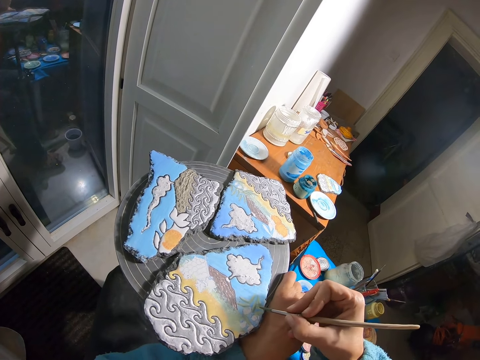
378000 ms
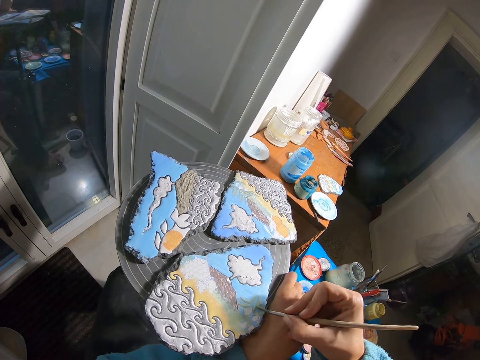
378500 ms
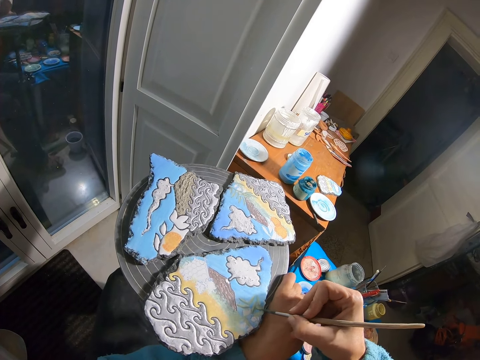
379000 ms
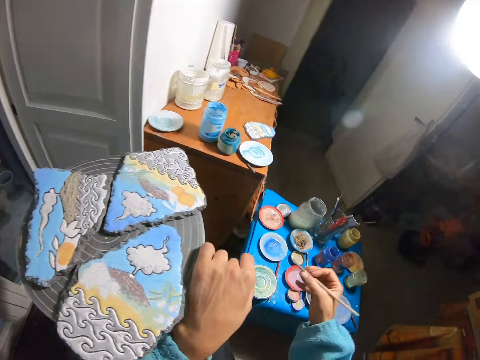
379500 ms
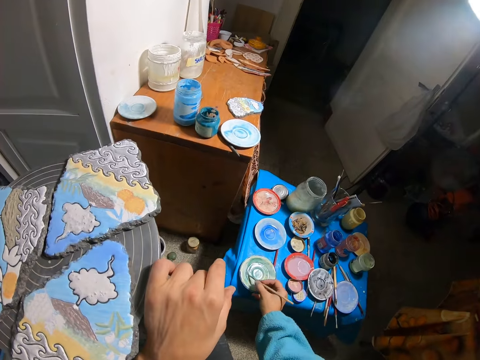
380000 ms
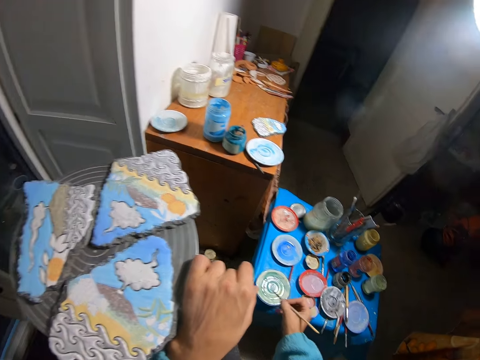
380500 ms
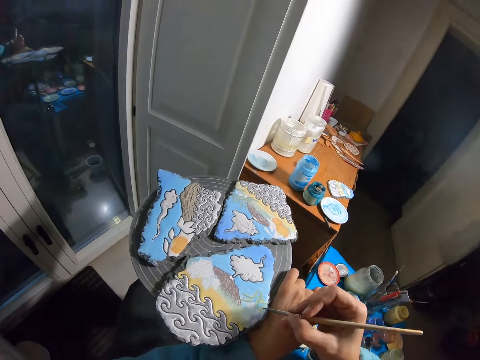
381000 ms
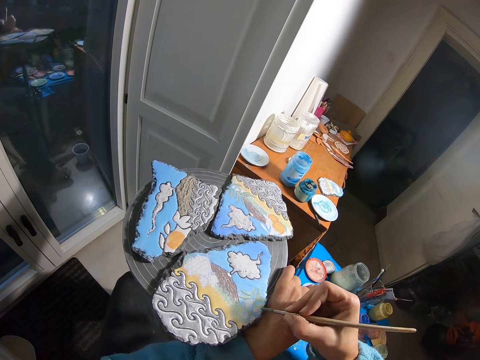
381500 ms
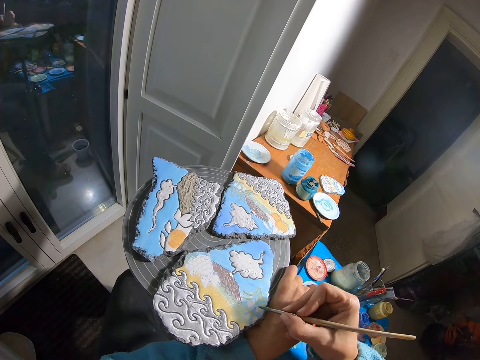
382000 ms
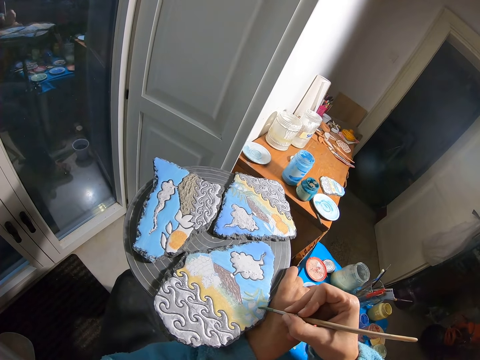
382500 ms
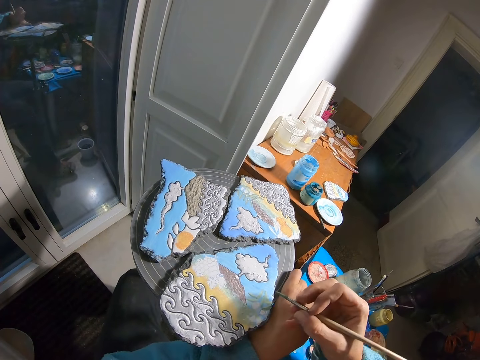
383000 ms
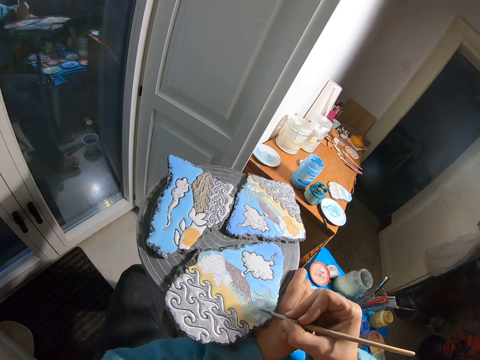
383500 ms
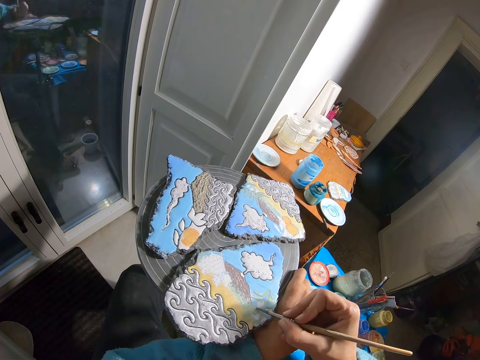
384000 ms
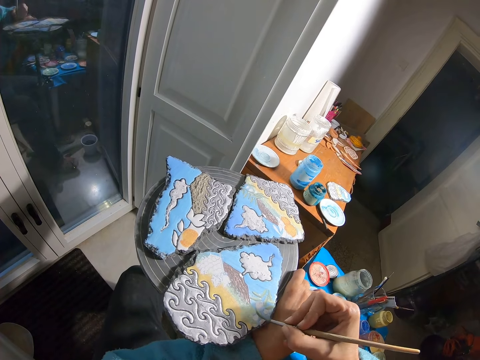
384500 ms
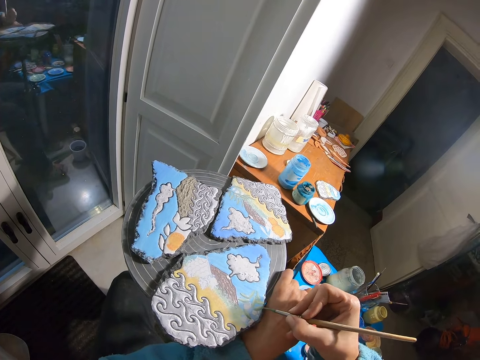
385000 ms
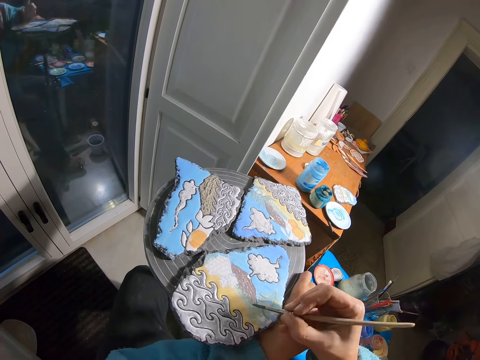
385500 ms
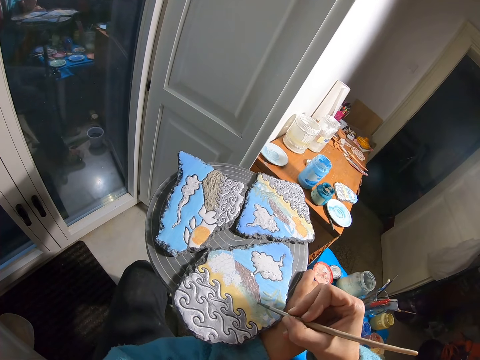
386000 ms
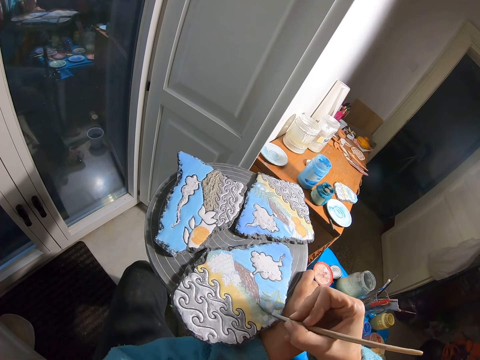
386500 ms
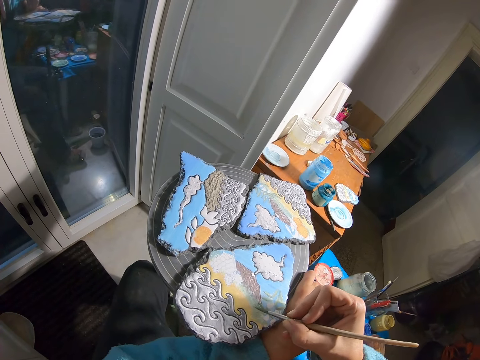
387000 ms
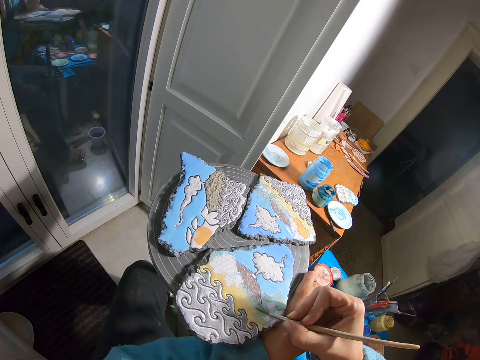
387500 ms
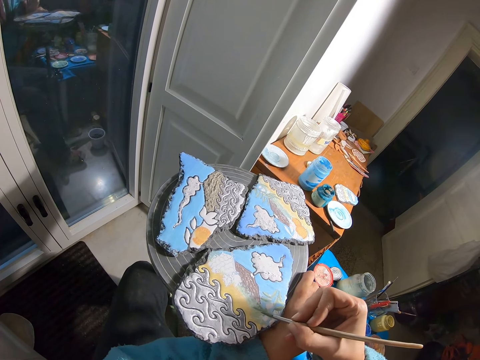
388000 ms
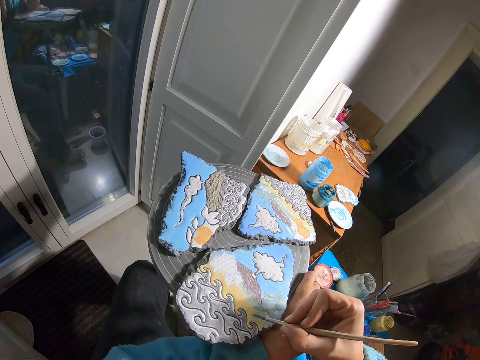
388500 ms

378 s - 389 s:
The camera wearer takes paint from the plate on the blue table with the brush in her right hand. She paints the rock on the spin table with the brush in her right hand.

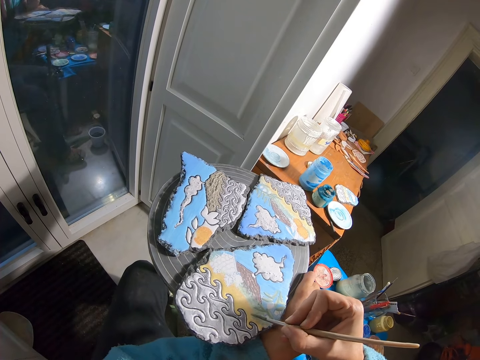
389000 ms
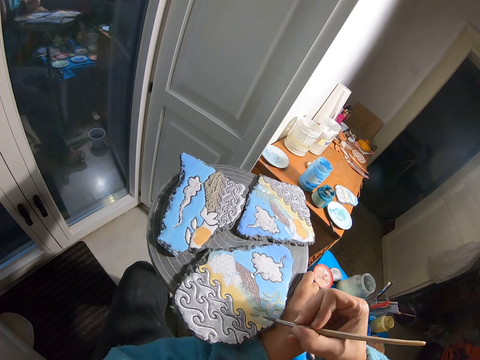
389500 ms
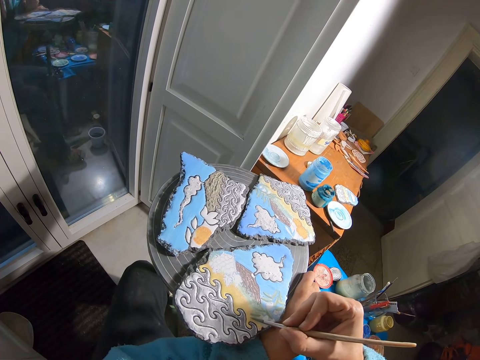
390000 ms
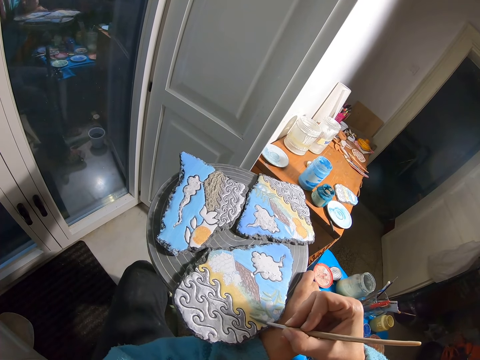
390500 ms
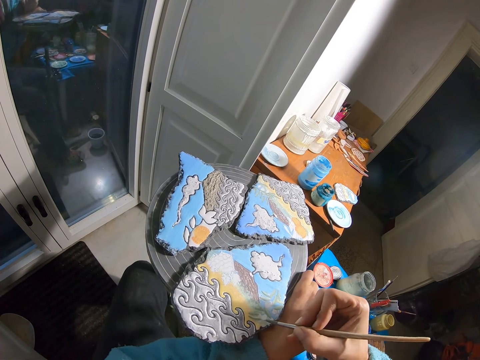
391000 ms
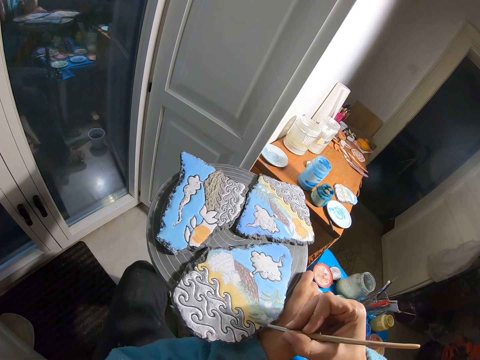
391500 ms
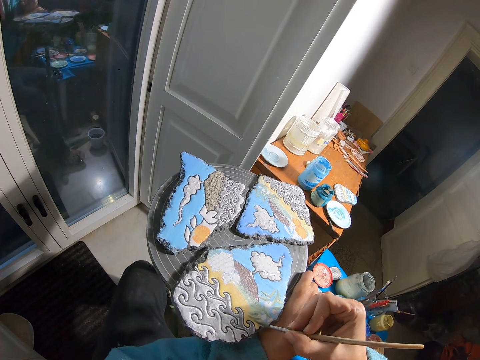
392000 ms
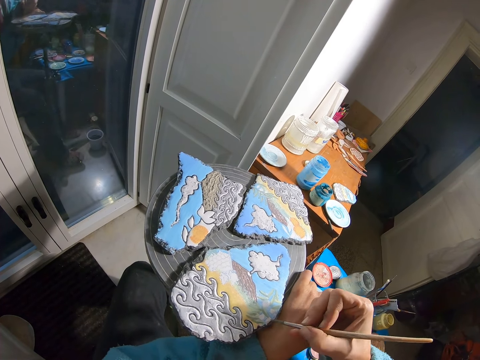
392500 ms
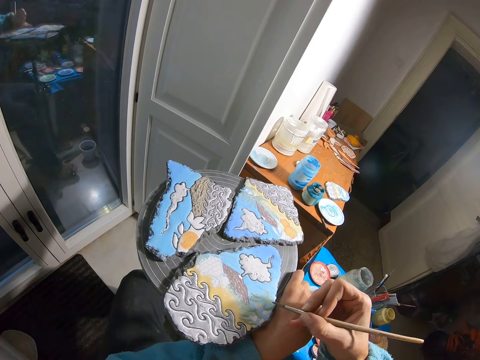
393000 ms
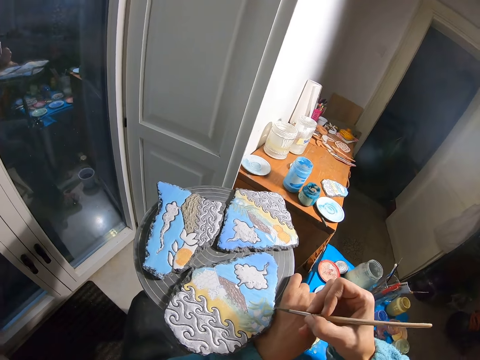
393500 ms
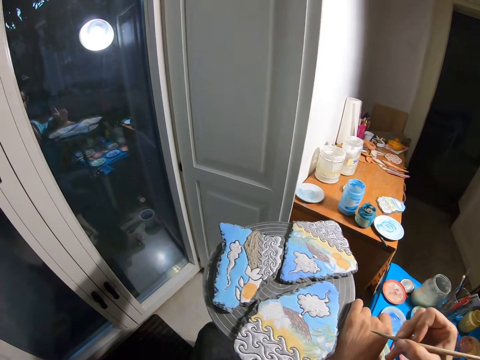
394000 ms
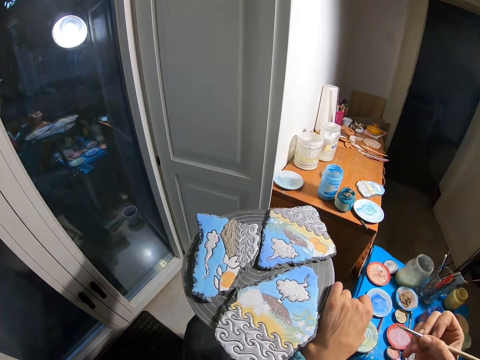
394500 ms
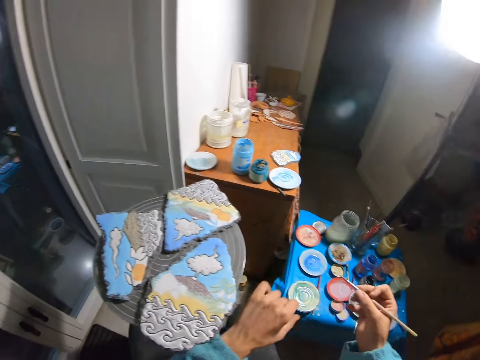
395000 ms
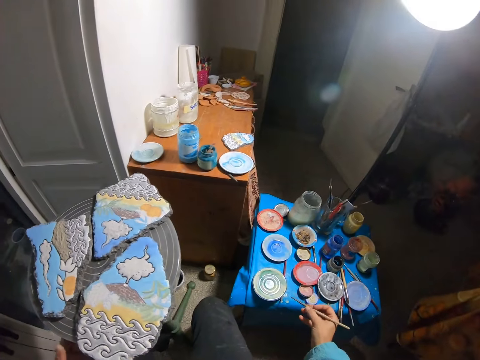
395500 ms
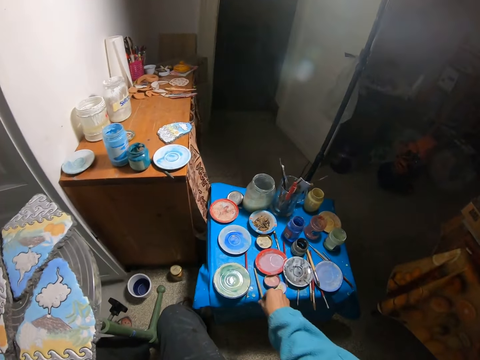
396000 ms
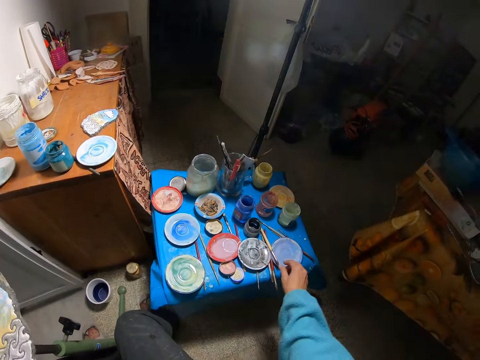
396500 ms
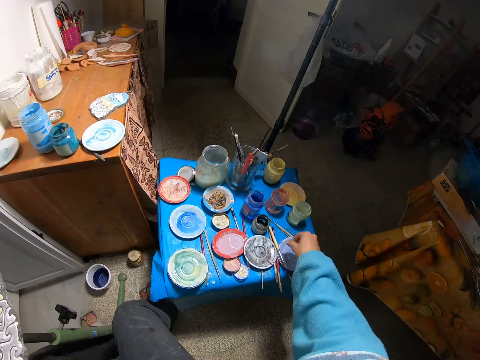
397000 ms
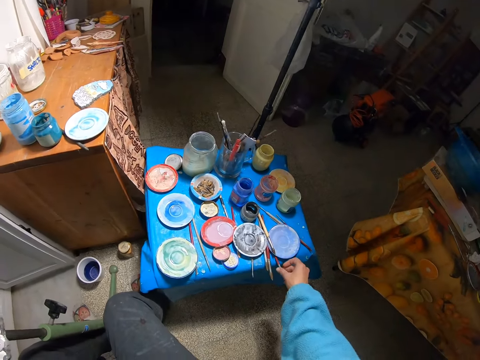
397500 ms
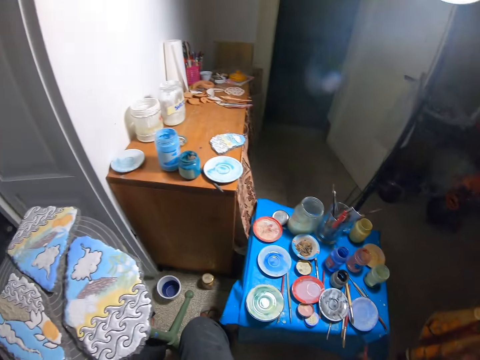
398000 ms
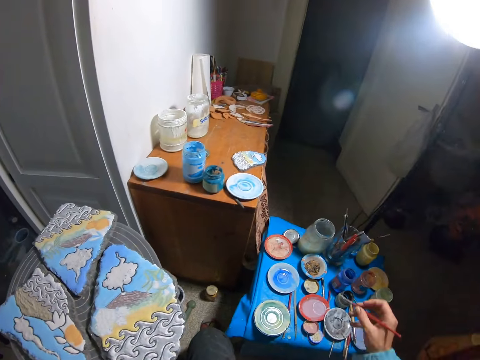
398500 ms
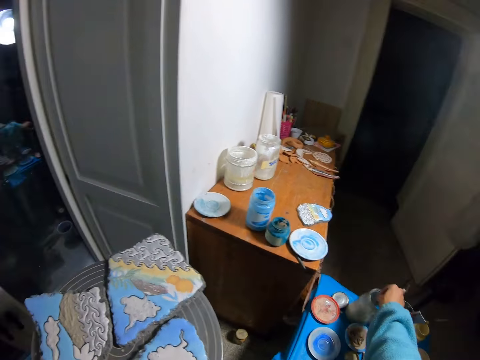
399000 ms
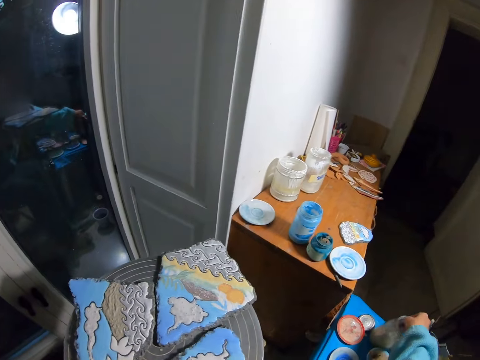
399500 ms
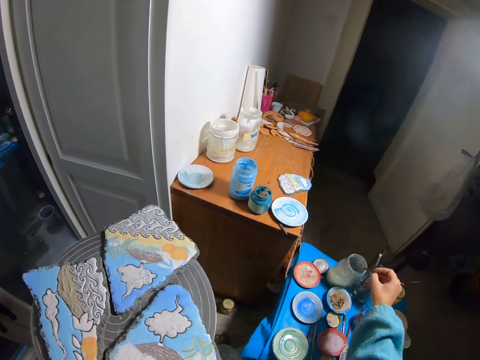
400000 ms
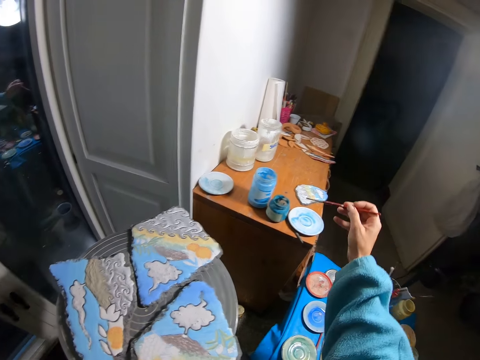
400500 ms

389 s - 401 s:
The camera wearer drops the brush in her right hand on the blue table. She picks the brush from the blue table with her right hand. She rinses the brush in her right hand in the jar on the blue table.

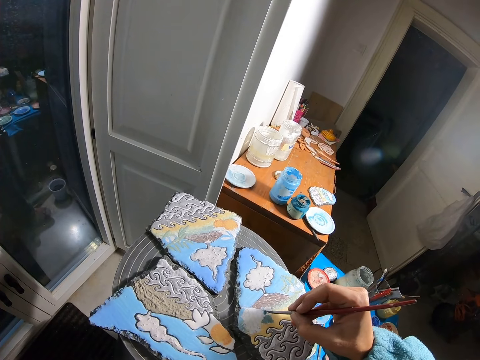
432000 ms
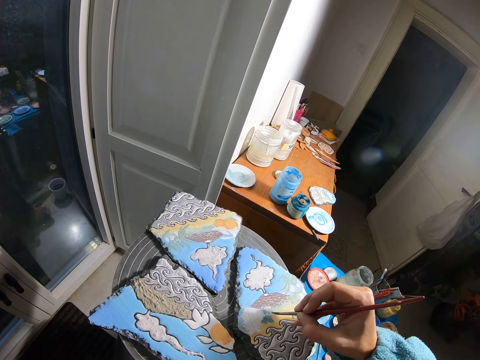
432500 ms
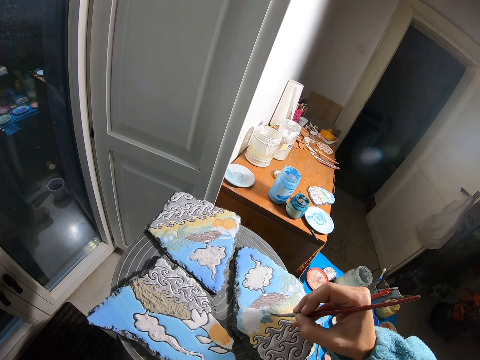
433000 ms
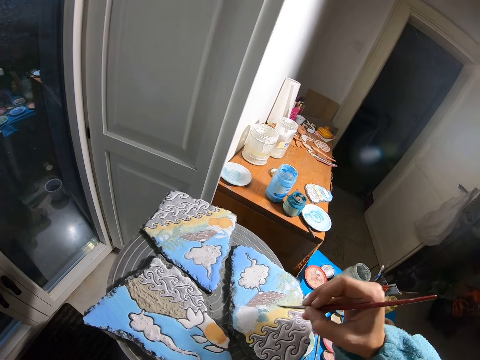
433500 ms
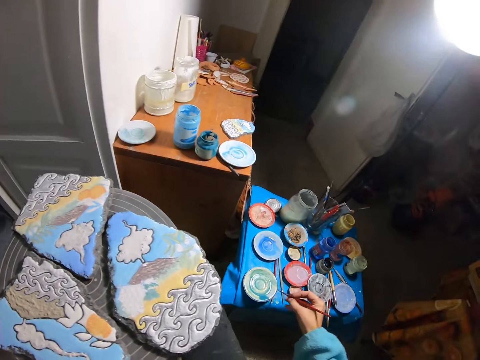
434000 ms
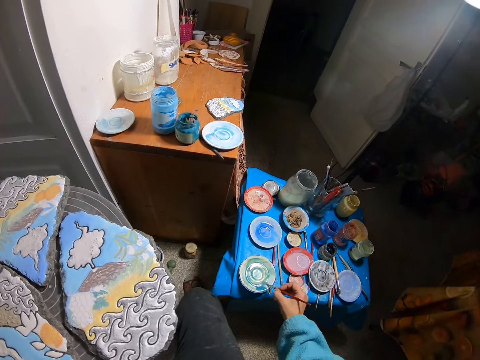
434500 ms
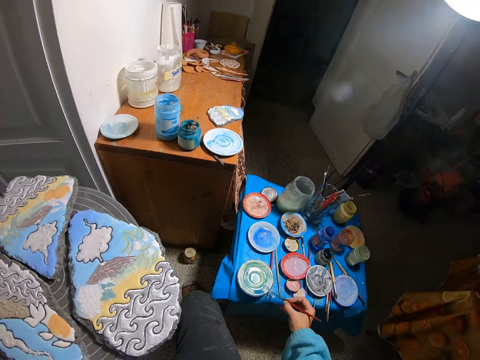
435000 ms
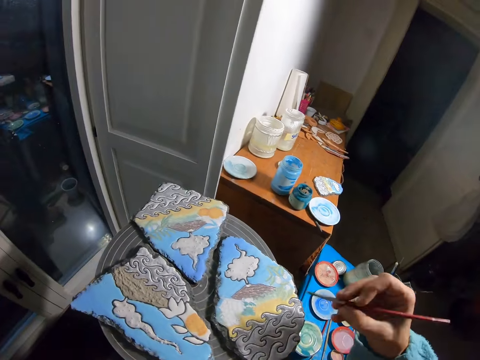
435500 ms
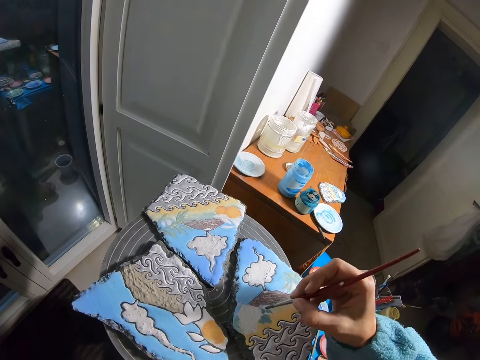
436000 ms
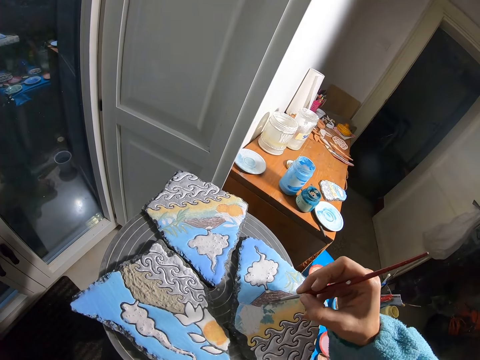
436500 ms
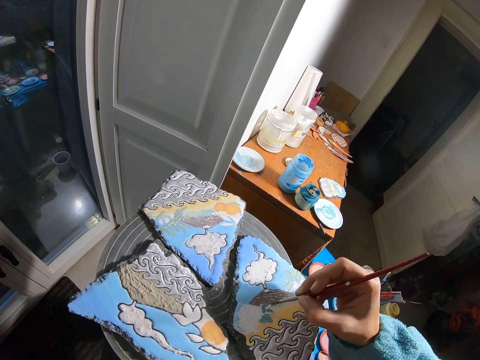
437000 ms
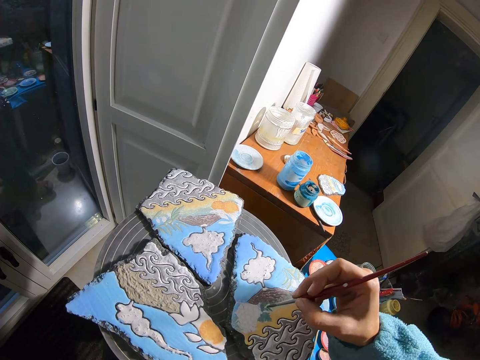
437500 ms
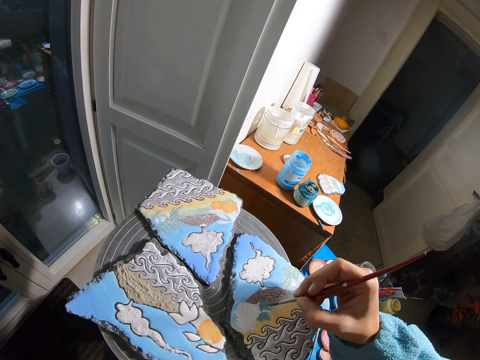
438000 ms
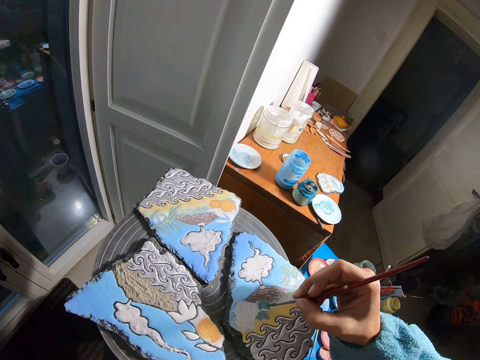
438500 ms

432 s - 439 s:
The camera wearer spreads the paint in the brush in her right hand on the plate on the blue table. She paints the rock on the spin table with the brush in her right hand.
